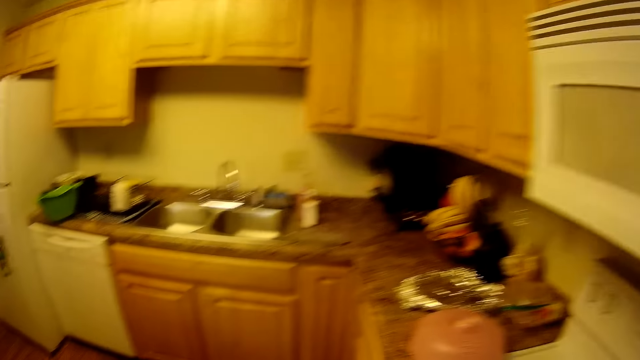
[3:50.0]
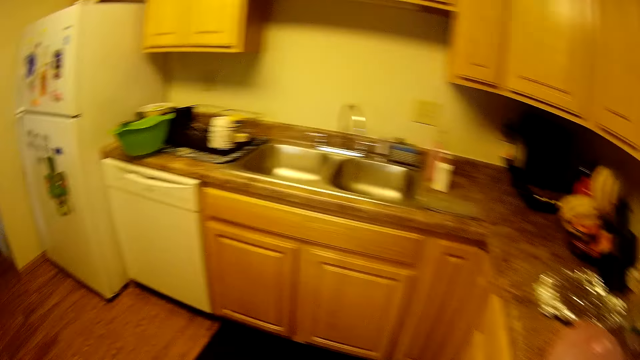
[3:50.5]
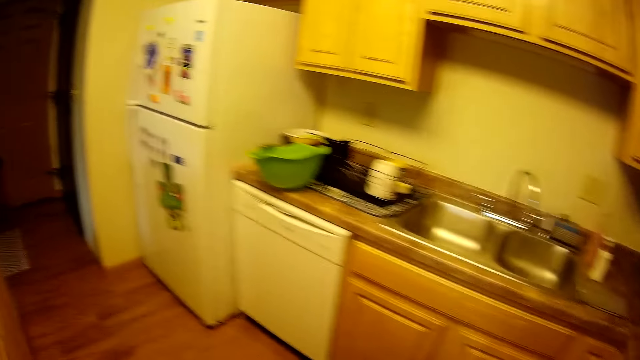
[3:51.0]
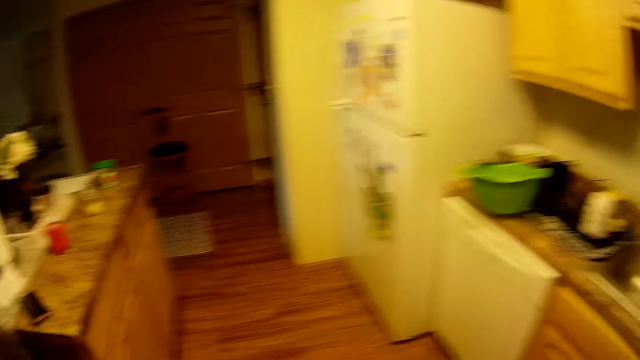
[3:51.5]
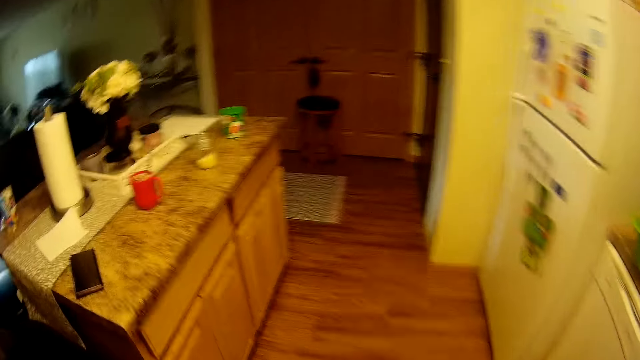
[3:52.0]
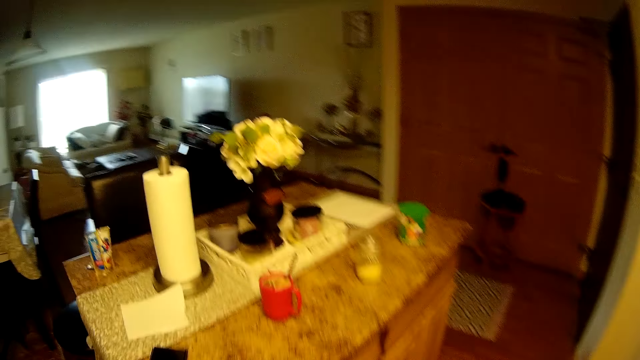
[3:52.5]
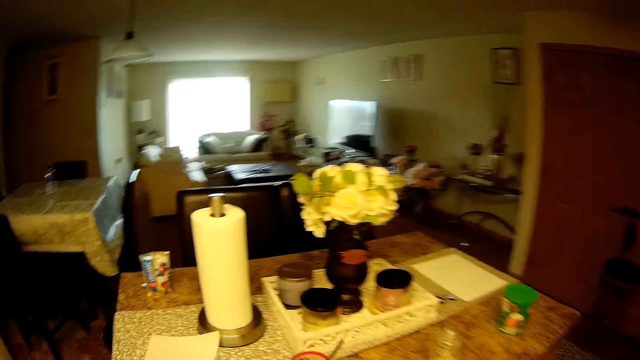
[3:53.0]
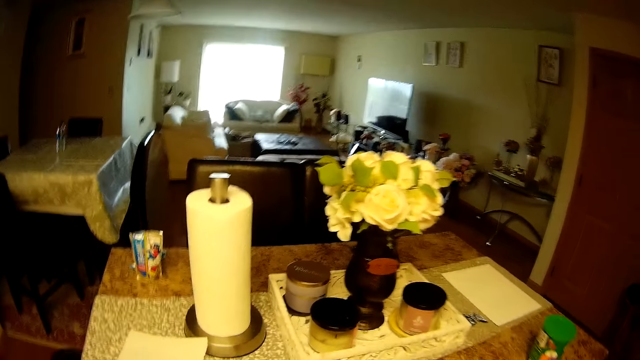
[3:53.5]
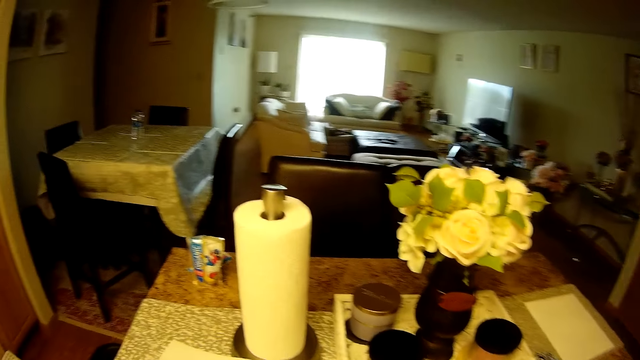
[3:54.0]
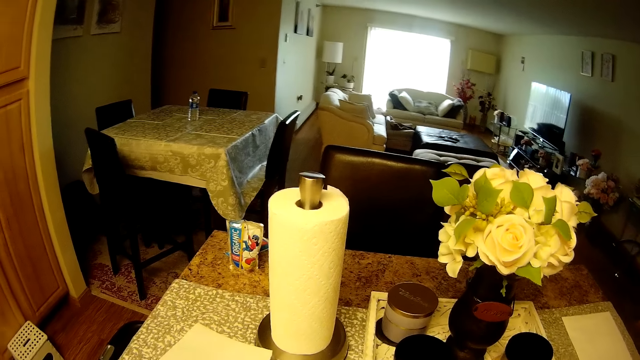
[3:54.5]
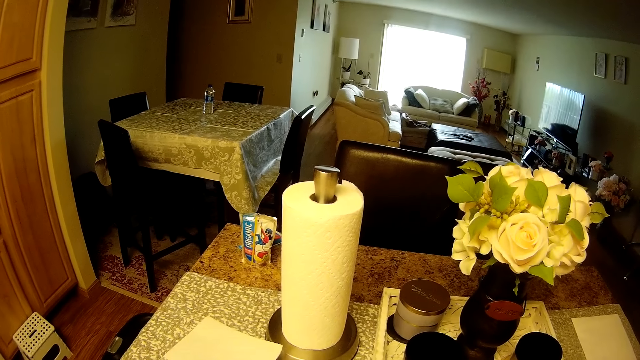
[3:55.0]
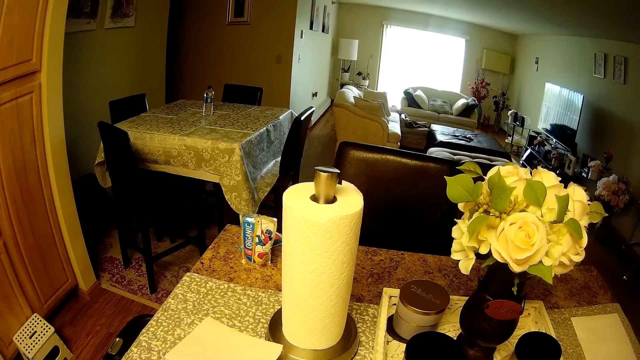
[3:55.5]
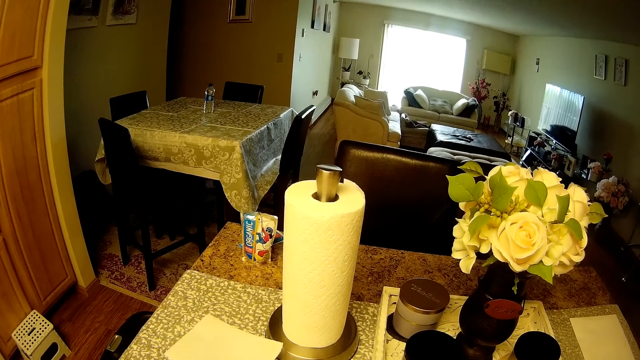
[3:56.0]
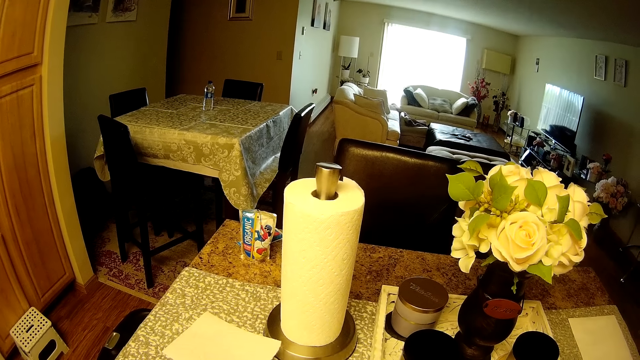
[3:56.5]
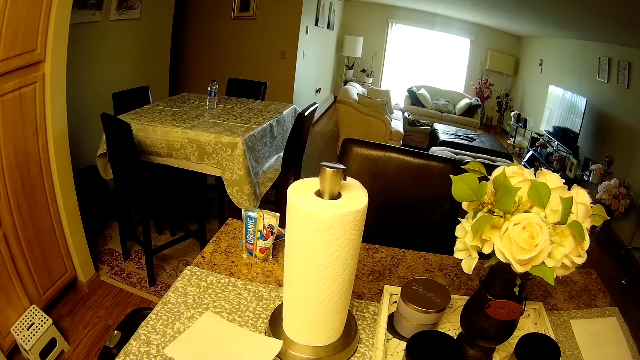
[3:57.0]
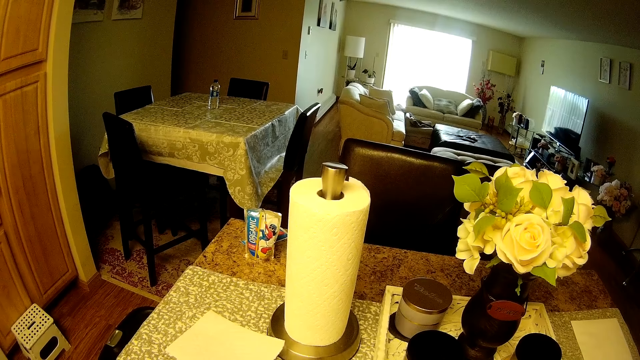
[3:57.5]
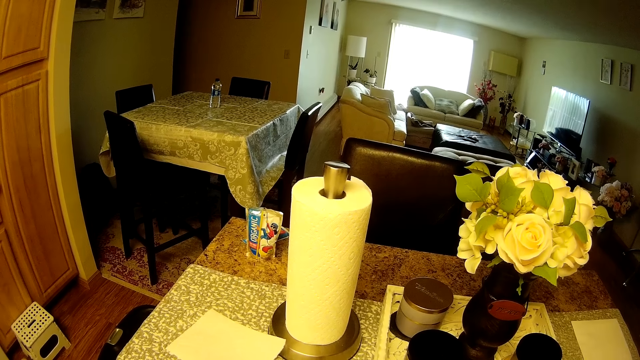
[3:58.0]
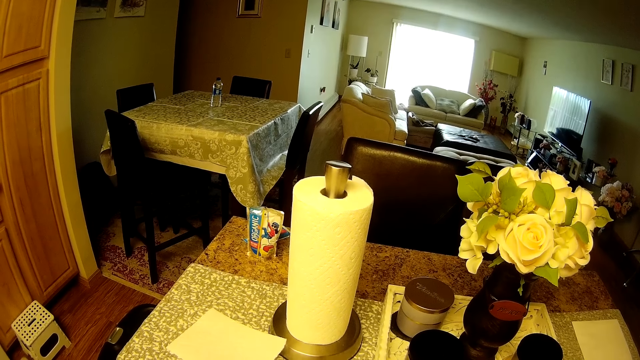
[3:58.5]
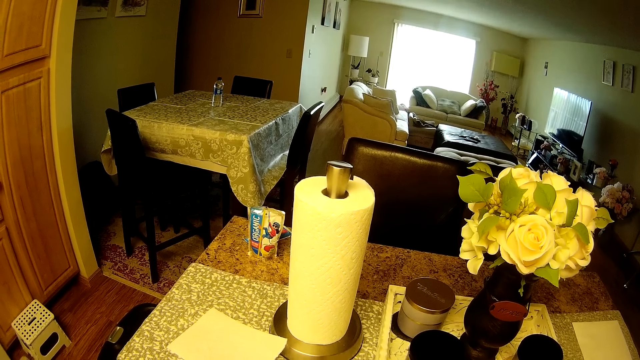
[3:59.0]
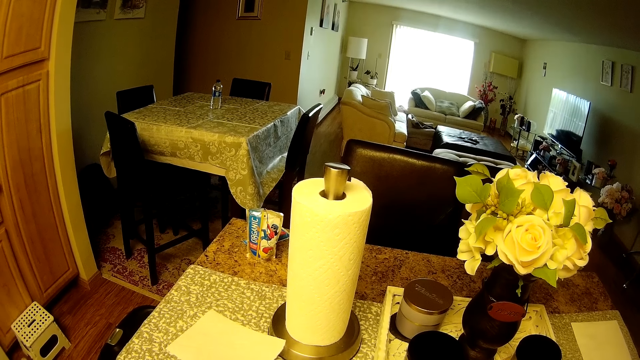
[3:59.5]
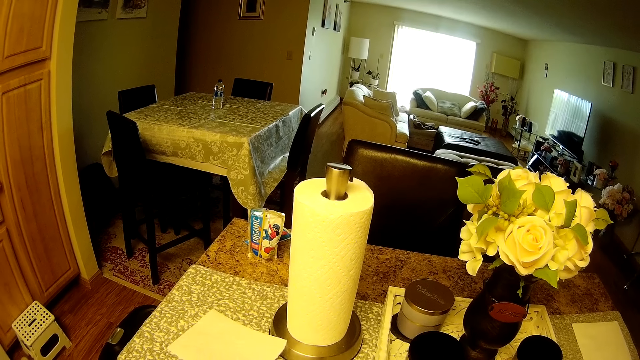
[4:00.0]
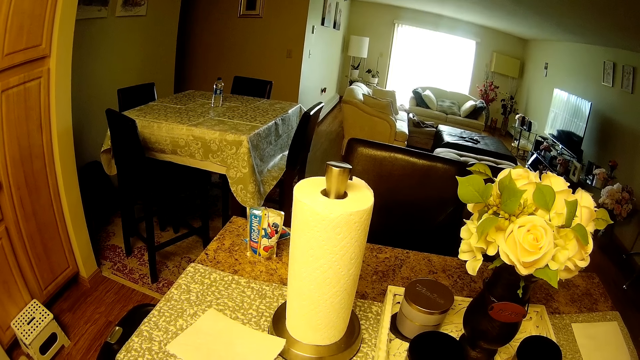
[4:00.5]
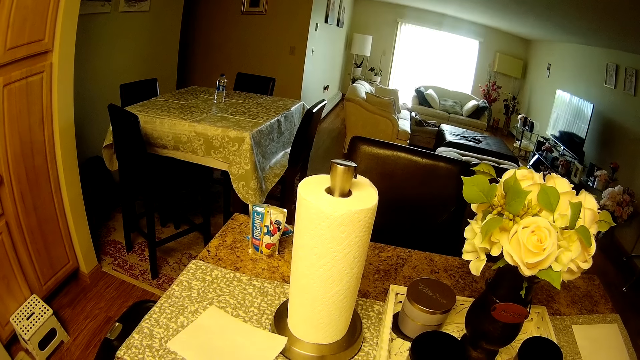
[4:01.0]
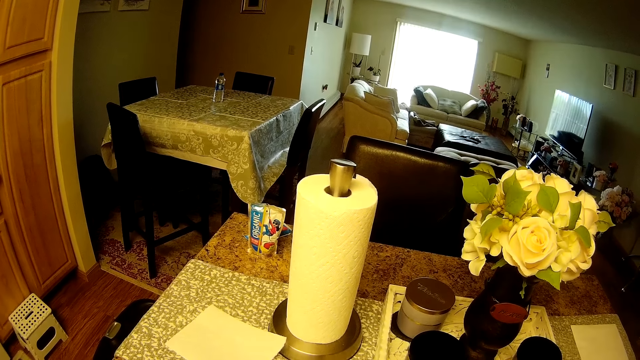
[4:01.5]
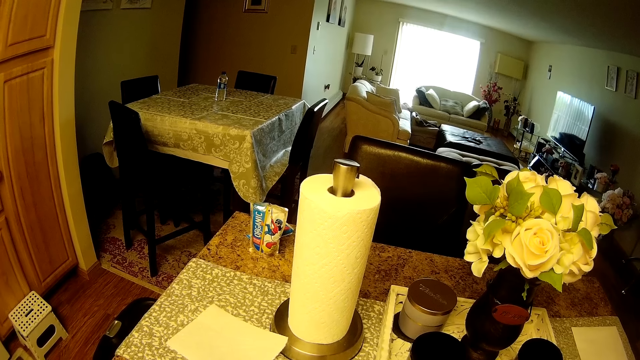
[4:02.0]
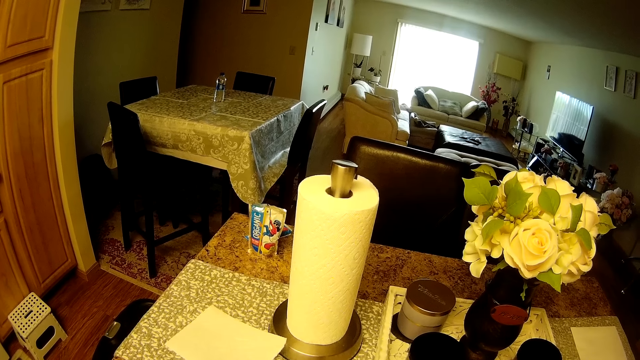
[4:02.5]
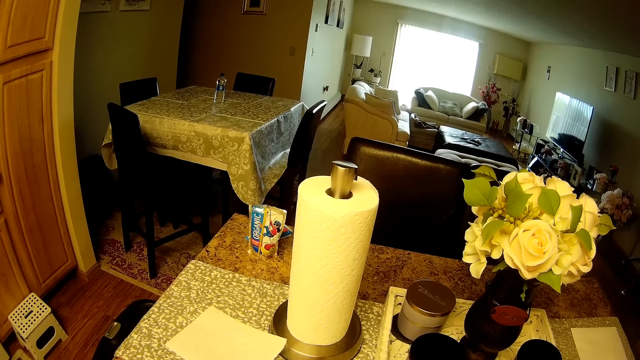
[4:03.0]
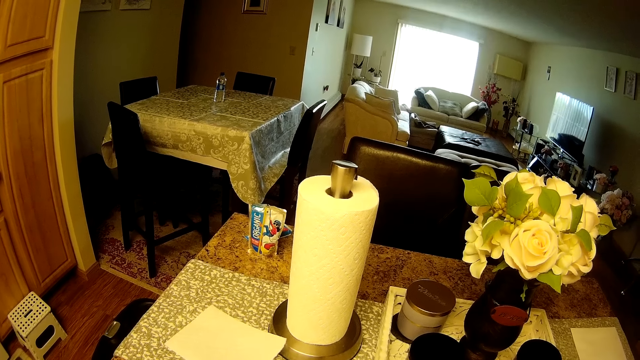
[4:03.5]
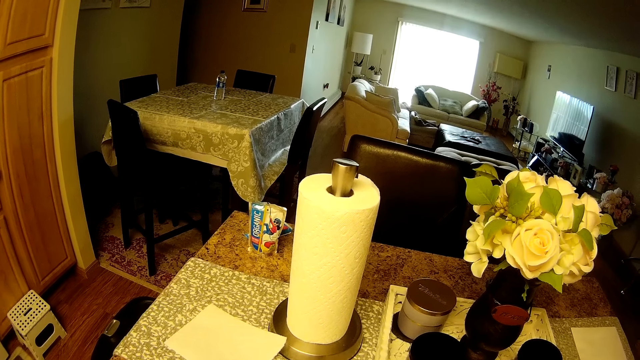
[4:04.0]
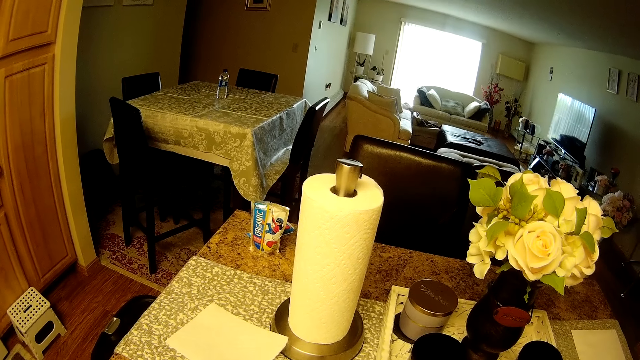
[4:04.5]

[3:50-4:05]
The camera wearer walks to the counter top in the house. They prepare tea. They mix milk with nesquik powder.

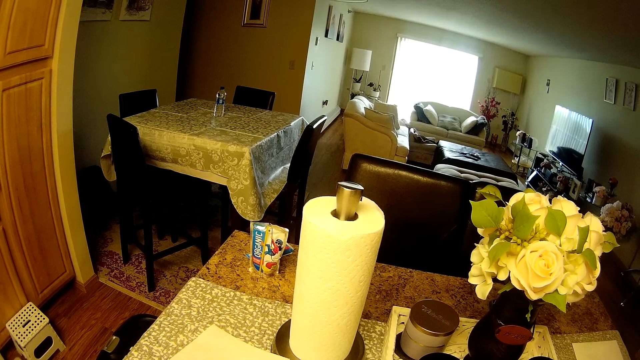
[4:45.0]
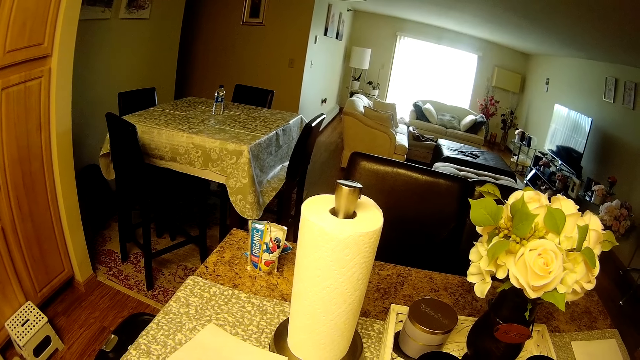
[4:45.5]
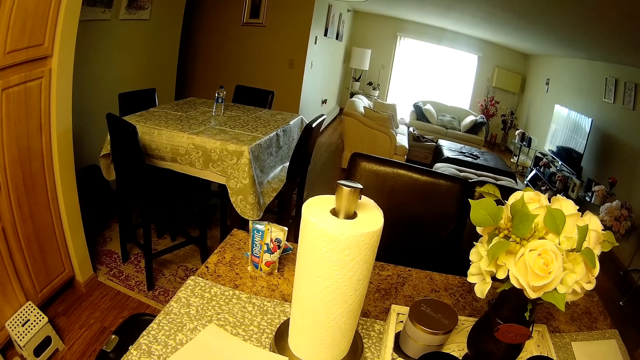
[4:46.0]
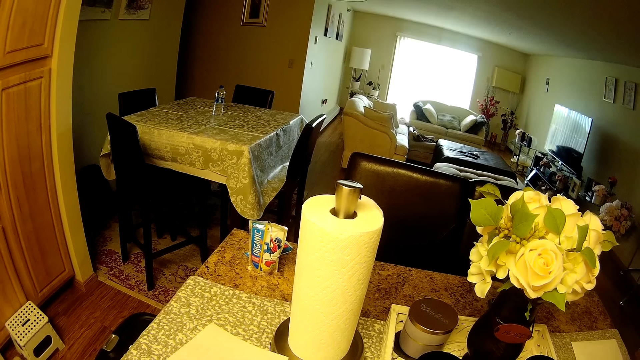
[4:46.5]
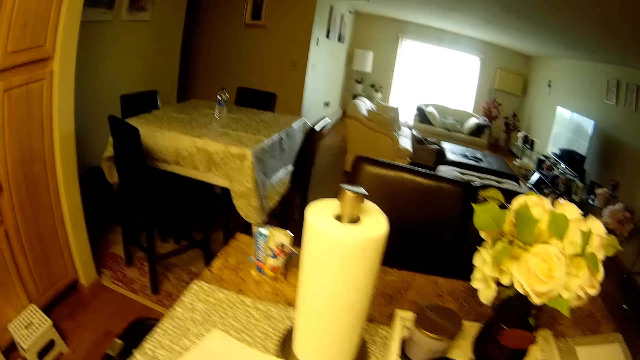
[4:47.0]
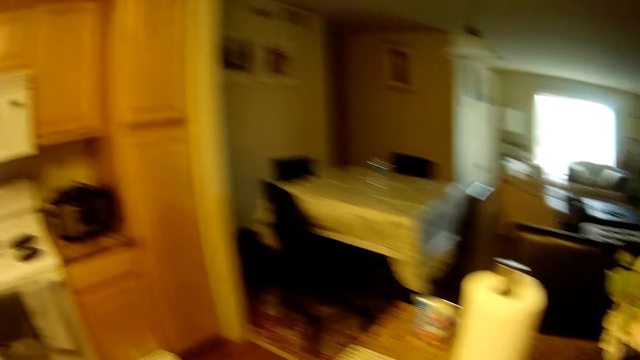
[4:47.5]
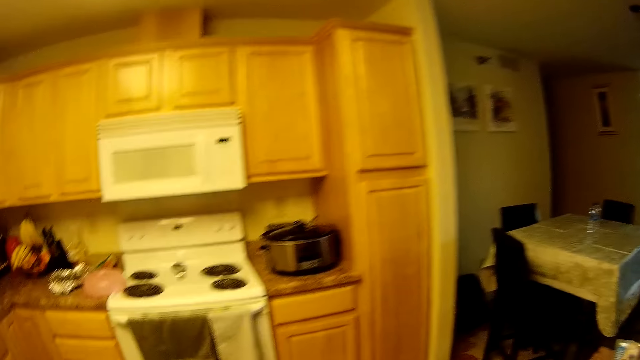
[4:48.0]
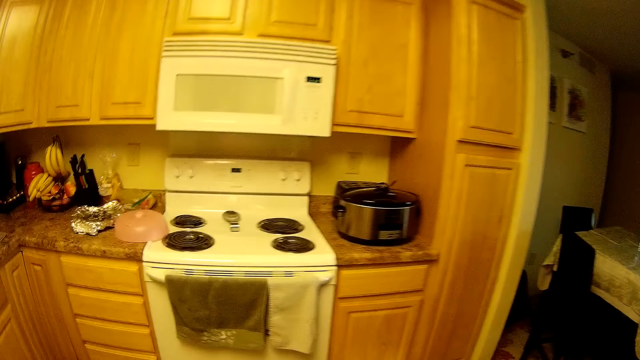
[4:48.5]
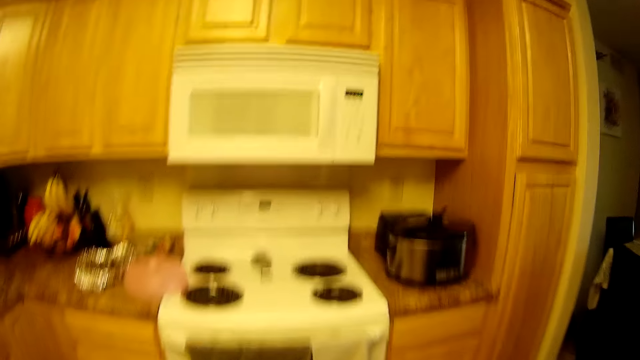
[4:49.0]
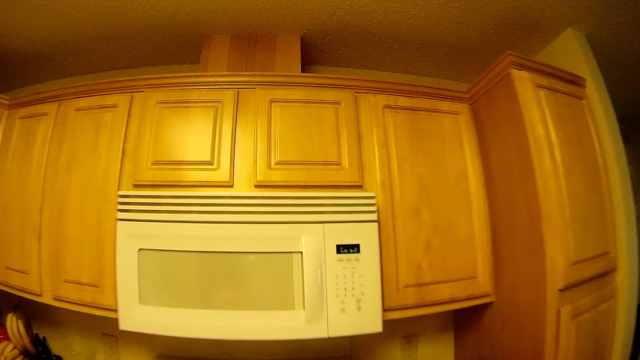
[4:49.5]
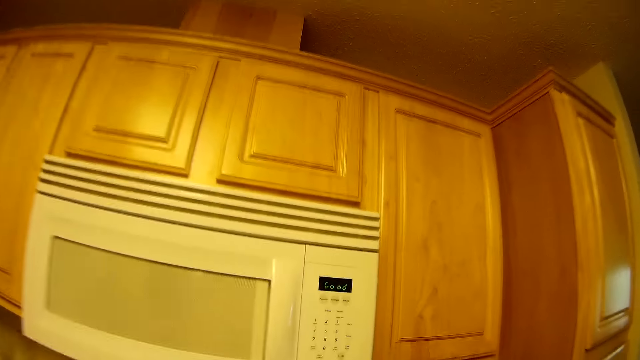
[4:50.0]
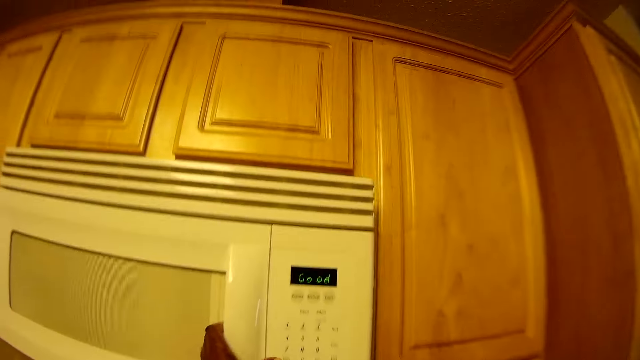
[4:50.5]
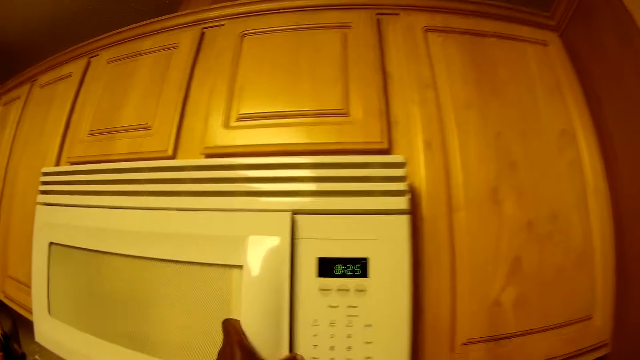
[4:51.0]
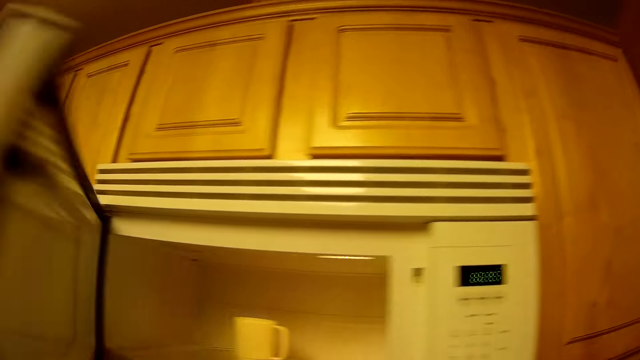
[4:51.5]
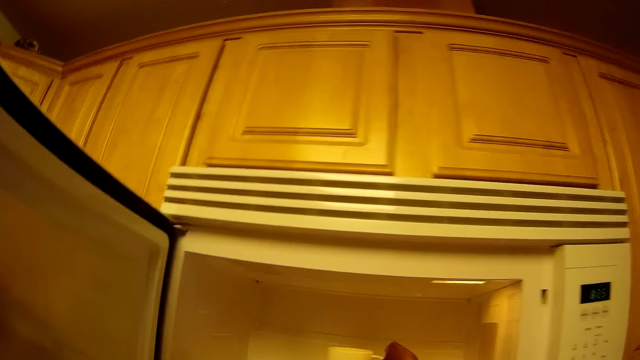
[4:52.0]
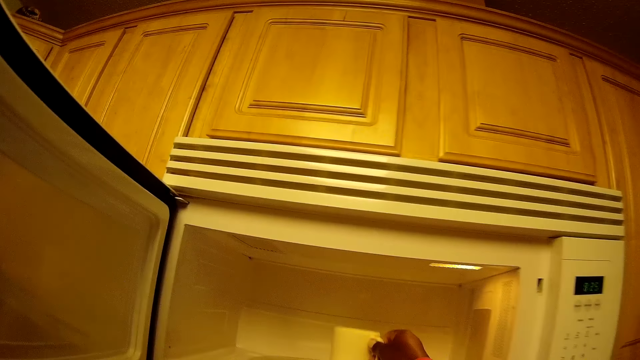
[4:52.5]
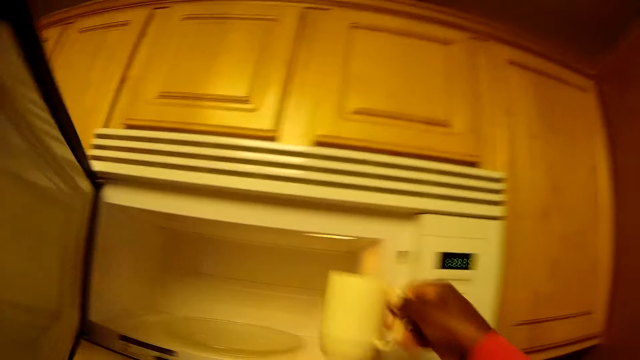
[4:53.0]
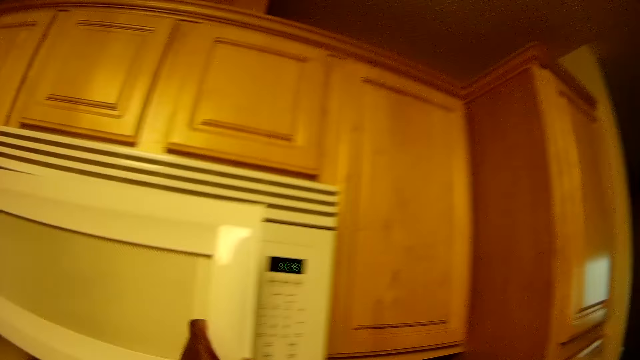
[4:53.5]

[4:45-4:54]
The camera wearer moves towards the microwave. She opens the microwave in a kitchen cabinet with her left hand. She carries a cup of water from the microwave with her right hand. She takes out the cup. She closes the microwave in the kitchen cabinet with her left hand.
